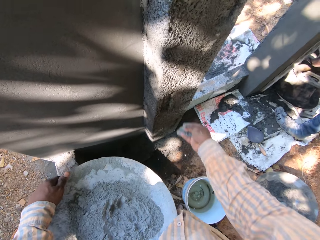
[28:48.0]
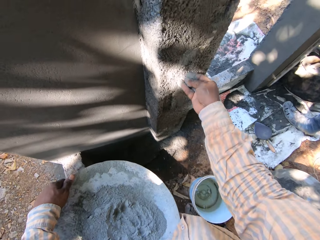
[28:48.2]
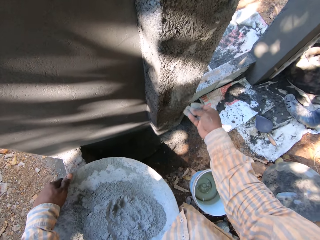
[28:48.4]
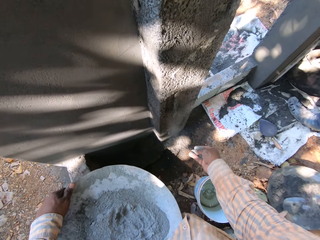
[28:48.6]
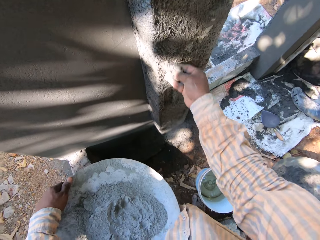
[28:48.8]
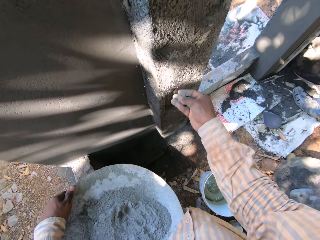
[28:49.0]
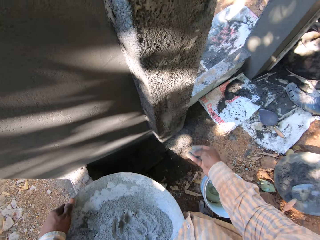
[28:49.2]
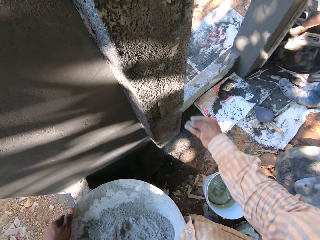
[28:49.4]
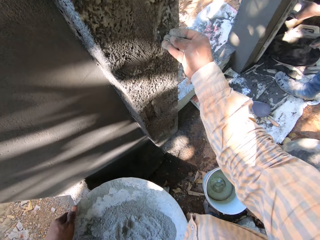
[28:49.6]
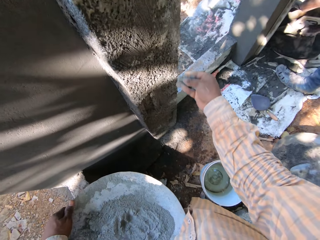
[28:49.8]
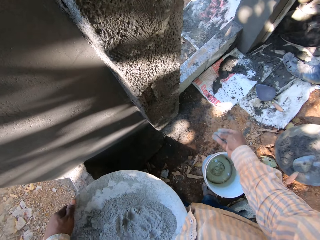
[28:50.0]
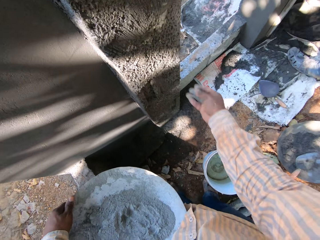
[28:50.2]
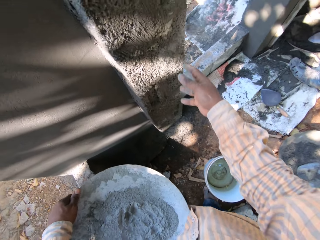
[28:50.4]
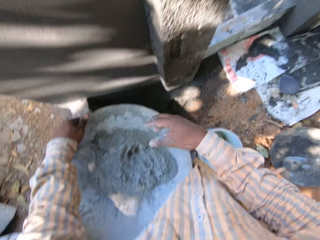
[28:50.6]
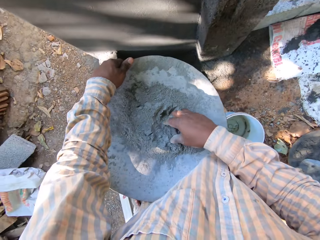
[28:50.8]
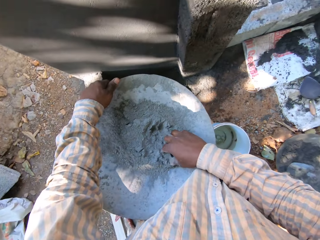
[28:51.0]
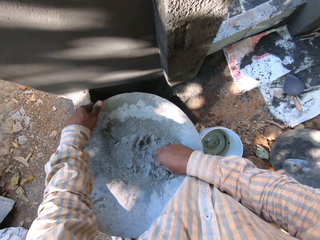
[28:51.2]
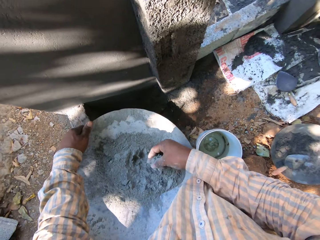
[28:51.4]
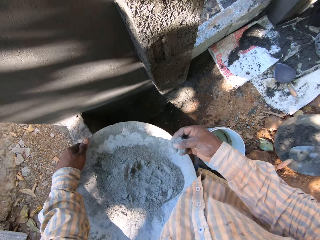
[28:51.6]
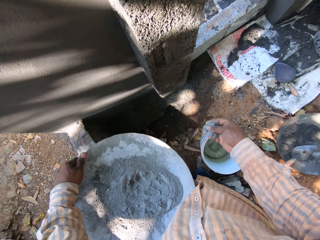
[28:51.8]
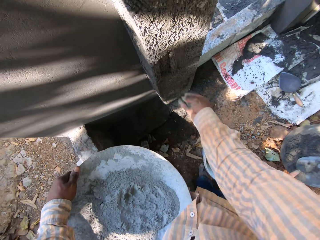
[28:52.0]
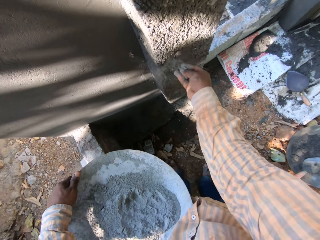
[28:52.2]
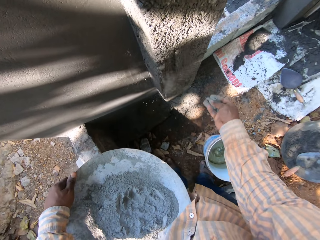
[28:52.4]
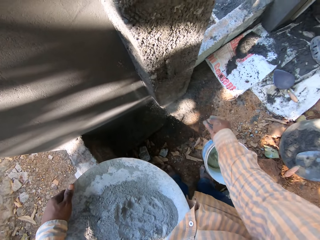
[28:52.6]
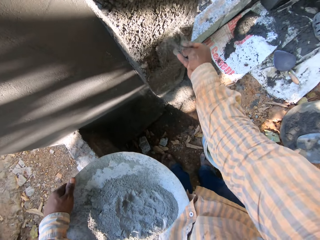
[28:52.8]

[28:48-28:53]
The camera wearer sprays cement on the pillar with his right hand. He scoops cement from the head pan with his right hand. He sprays cement on the pillar with his right hand.

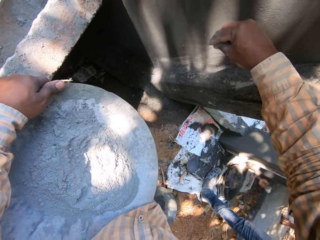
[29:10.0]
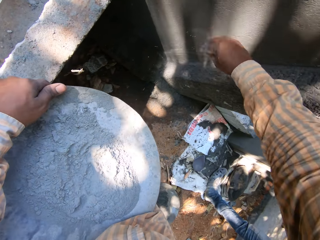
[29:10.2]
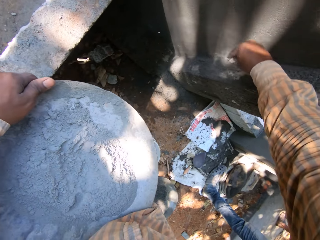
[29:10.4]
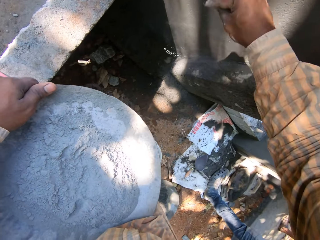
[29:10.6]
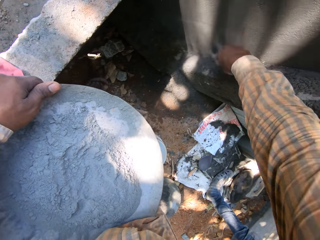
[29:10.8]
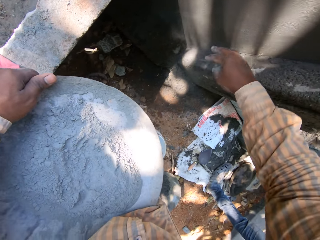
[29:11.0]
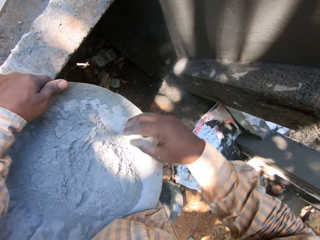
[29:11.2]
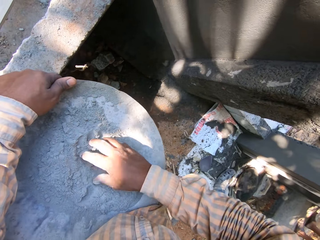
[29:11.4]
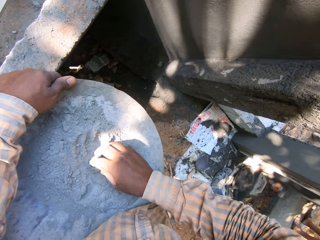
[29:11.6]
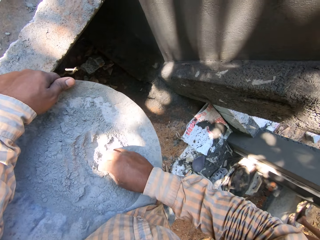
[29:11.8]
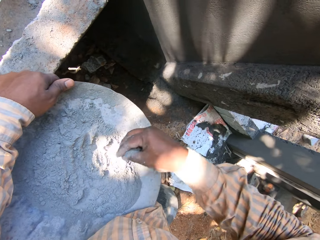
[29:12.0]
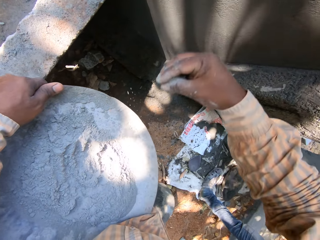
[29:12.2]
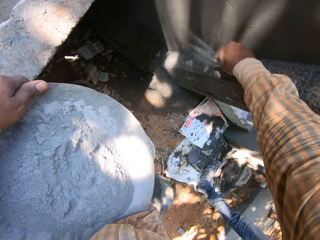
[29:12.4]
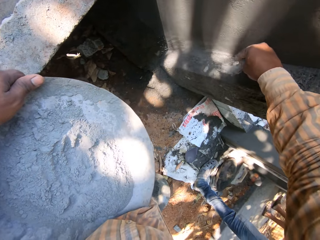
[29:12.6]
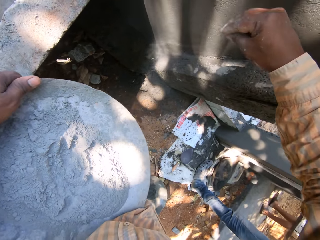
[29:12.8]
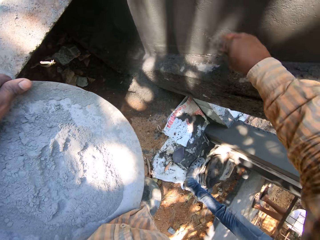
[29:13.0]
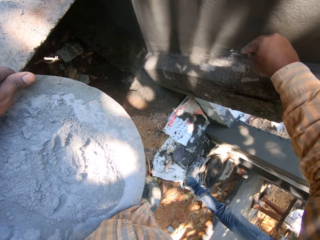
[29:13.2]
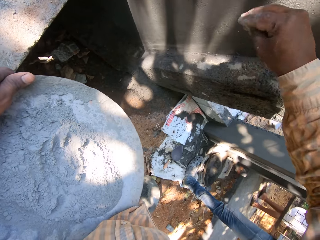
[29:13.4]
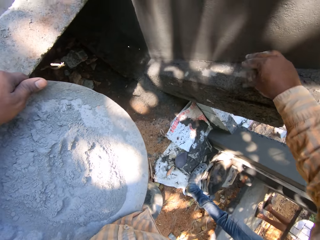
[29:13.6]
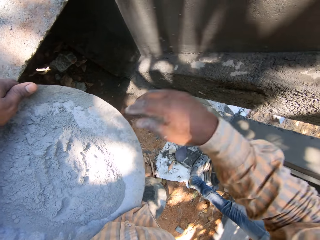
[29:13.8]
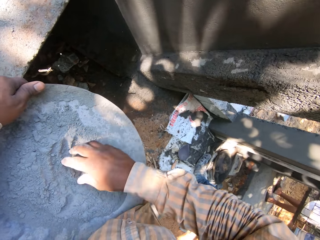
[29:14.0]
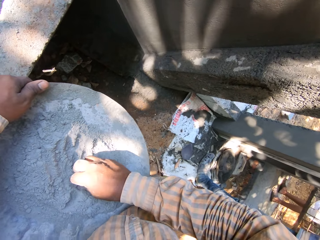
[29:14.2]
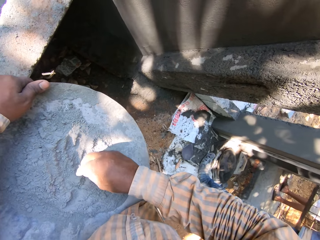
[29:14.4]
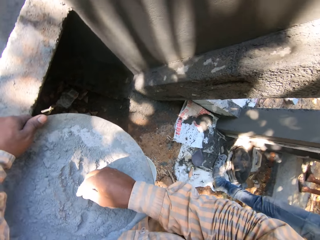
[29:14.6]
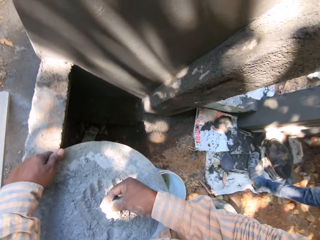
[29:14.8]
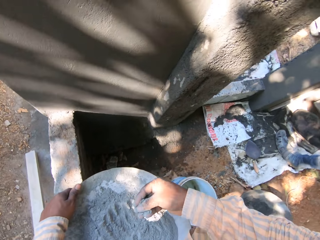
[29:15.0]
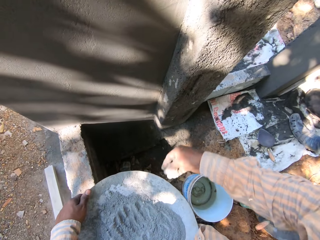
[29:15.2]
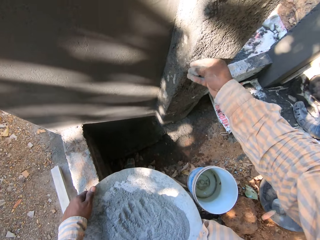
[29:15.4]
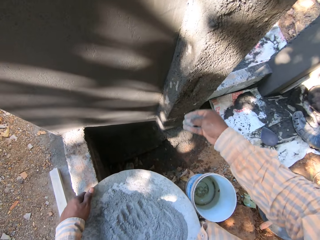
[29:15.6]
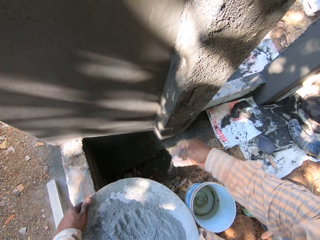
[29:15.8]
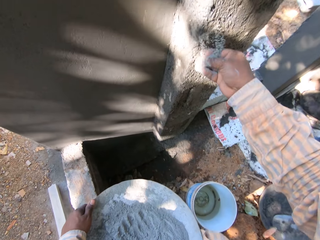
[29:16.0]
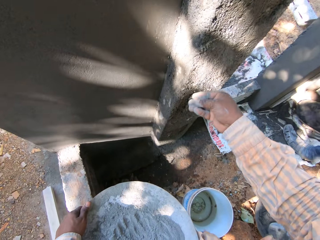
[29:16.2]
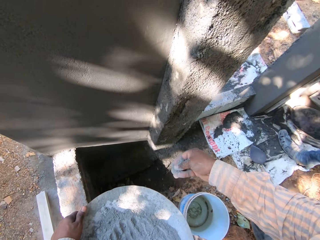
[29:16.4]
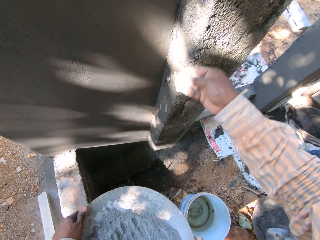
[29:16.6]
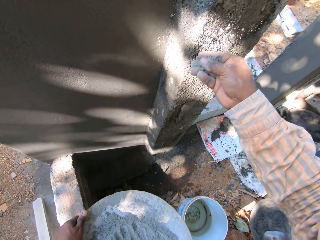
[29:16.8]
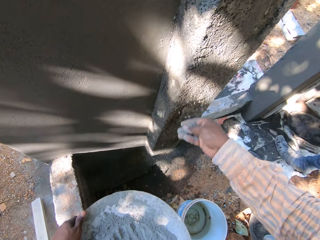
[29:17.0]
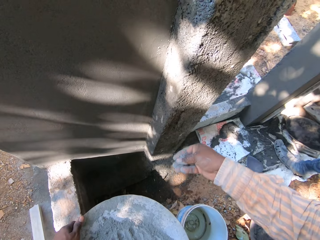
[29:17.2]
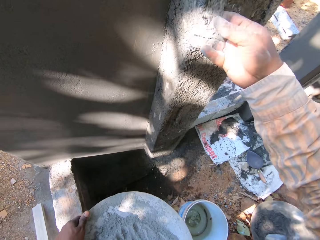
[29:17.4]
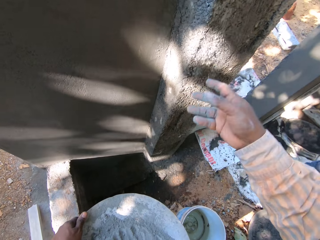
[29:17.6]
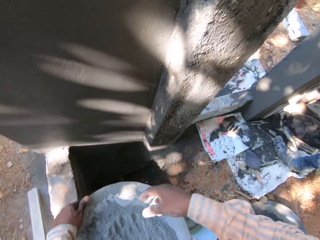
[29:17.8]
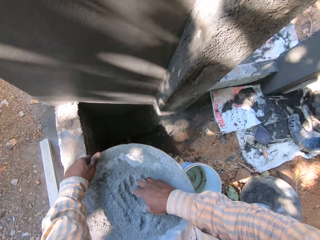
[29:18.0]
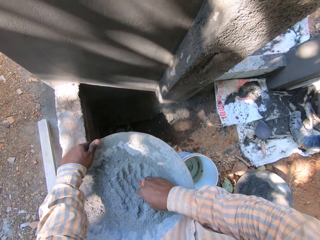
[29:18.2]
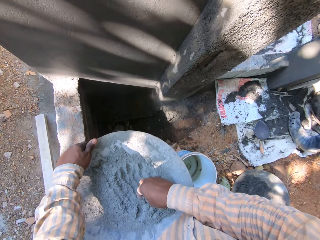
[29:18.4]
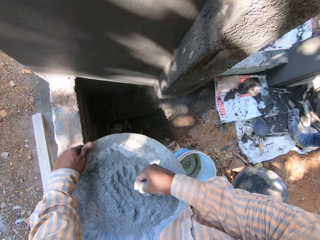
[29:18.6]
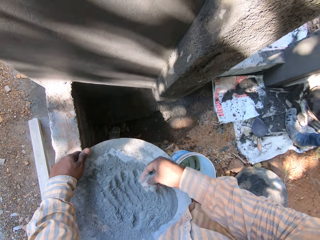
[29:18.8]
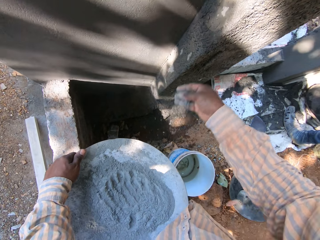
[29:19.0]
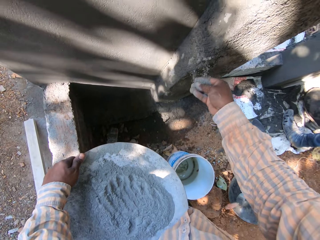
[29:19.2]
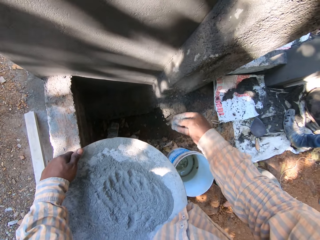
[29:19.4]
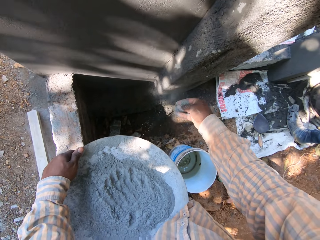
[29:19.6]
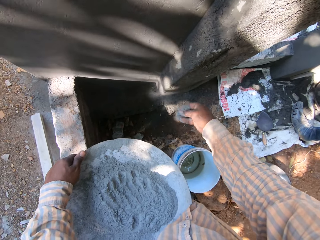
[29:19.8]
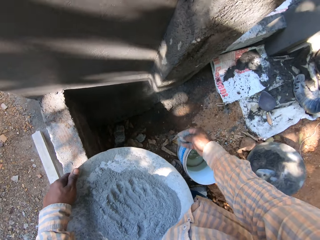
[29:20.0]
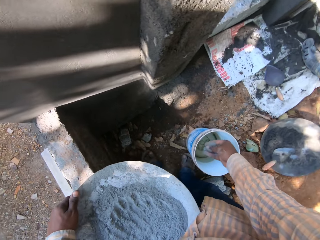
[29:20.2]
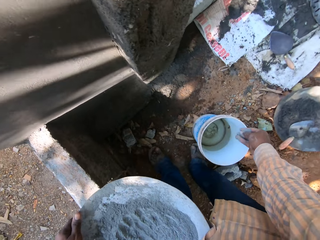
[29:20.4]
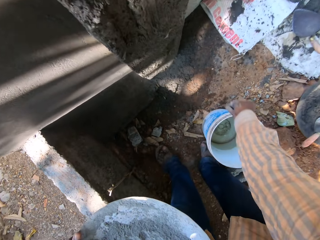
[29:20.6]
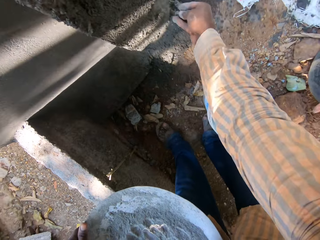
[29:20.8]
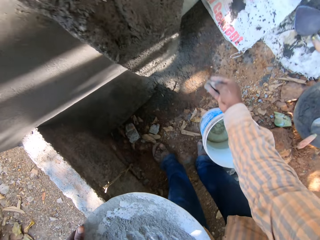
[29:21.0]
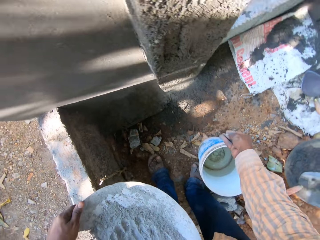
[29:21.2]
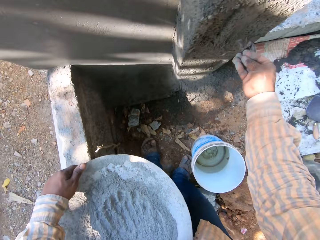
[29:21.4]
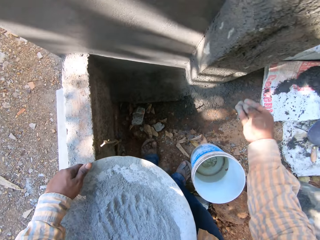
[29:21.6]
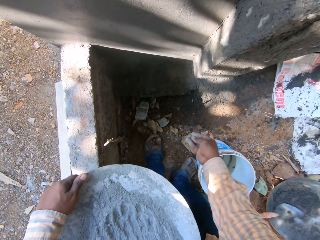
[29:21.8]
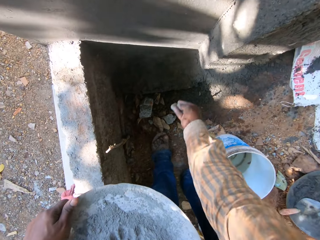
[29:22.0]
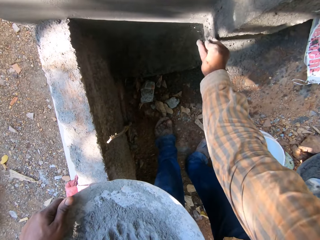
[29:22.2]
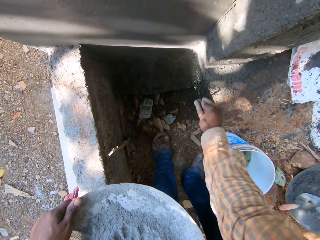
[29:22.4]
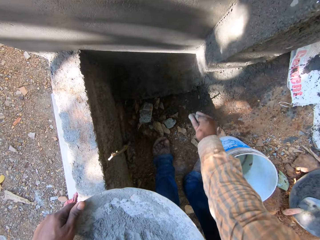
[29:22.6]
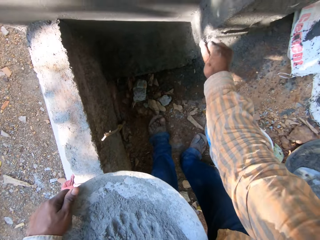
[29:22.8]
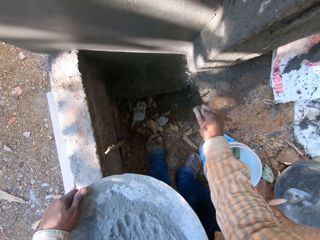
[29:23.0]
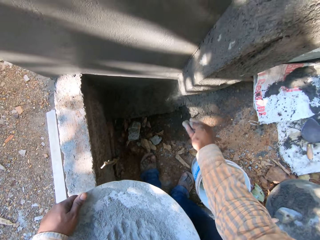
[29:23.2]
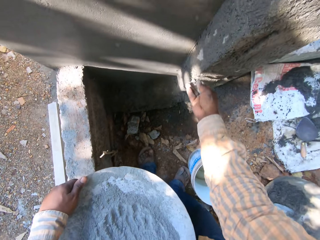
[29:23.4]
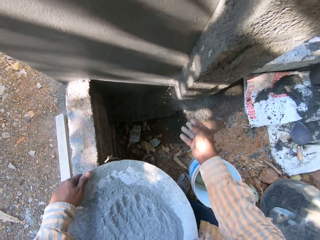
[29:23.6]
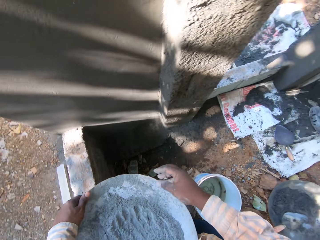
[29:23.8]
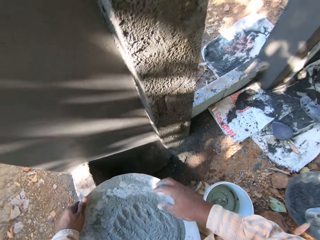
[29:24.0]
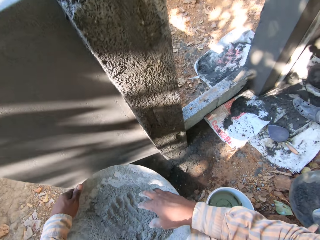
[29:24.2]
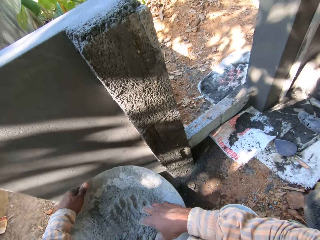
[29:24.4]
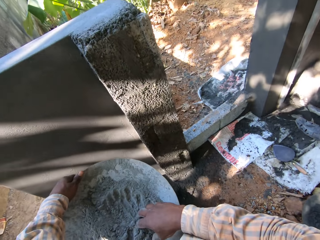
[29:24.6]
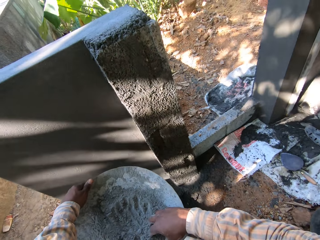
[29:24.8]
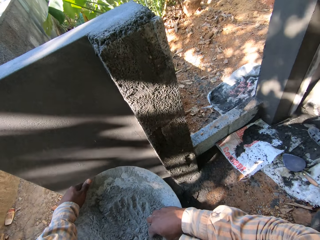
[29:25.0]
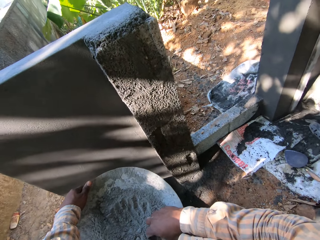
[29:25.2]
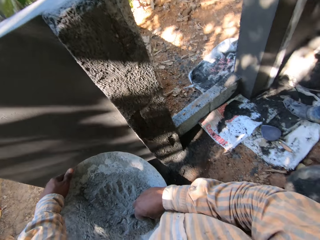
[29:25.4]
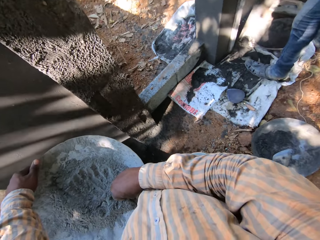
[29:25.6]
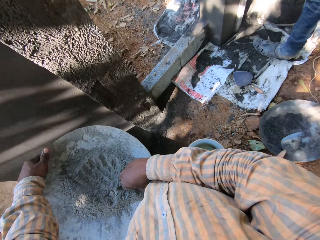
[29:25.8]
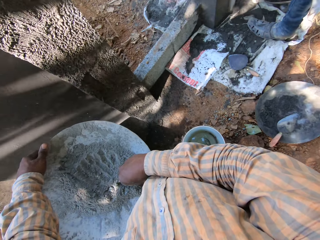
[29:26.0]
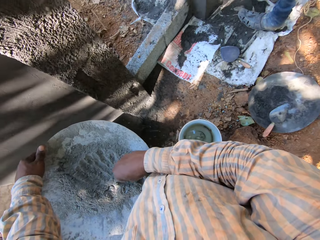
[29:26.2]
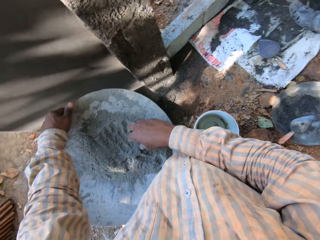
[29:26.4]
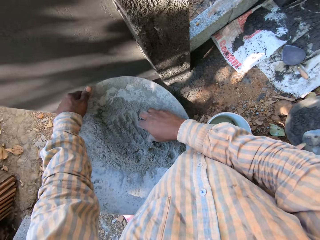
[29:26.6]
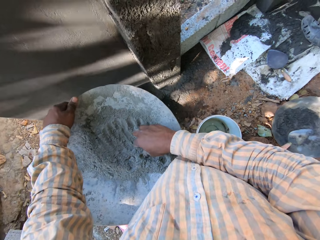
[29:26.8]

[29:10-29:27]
The camera wearer sprinkles cement on the wall. He scoops cement from the head pan with his right hand. He sprays cement on the pillar with his right hand. He scoops cement from the head pan with his right hand. He sprays cement on the pillar with his right hand. He scoops cement from the head pan with his right hand. He sprays cement on the pillar with his right hand. He scoops cement from the head pan with his right hand.
